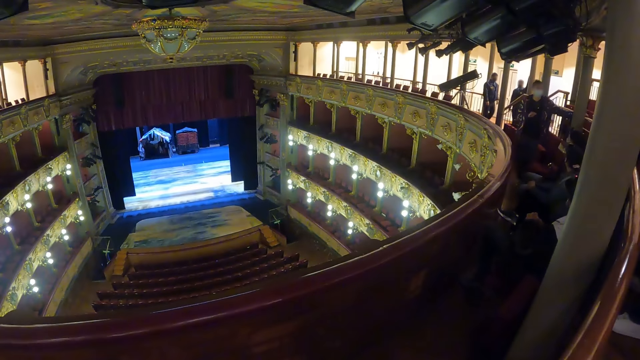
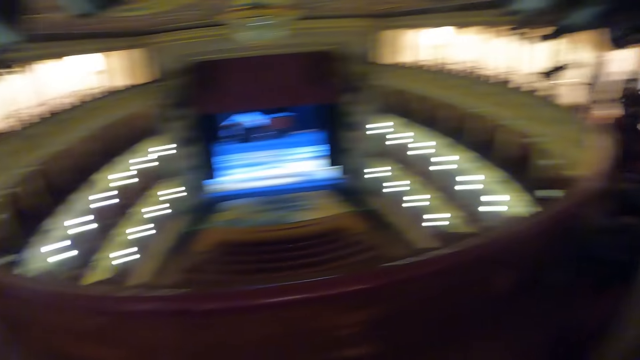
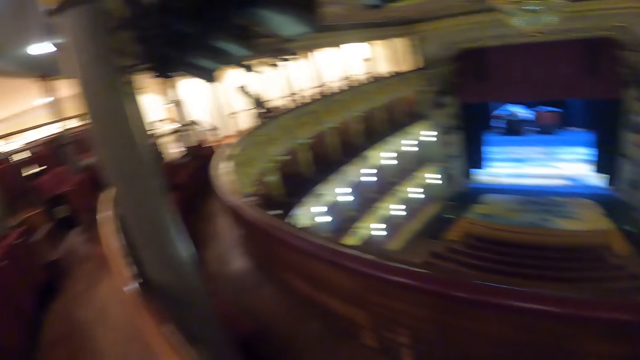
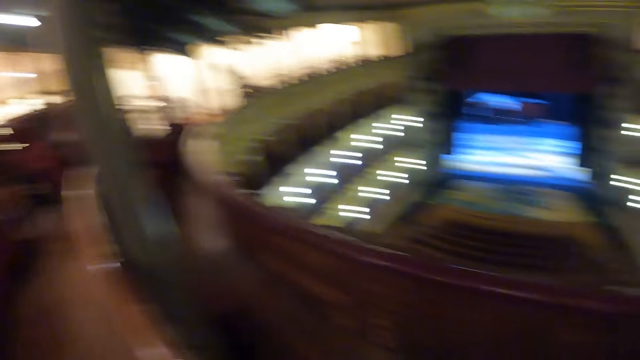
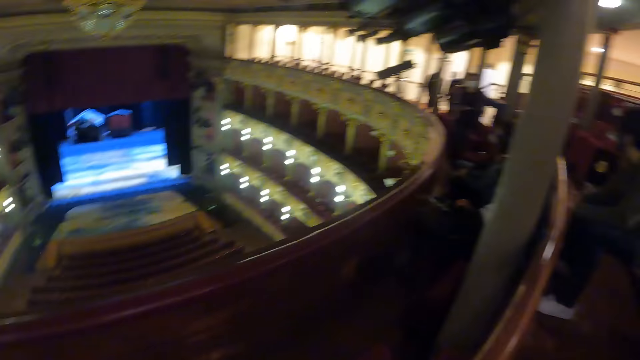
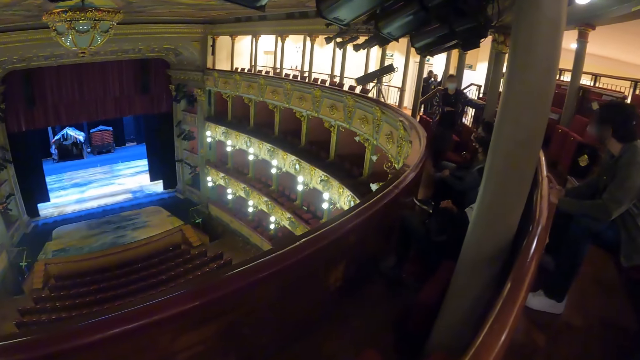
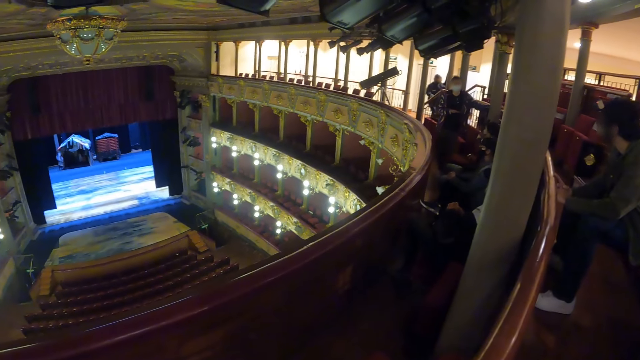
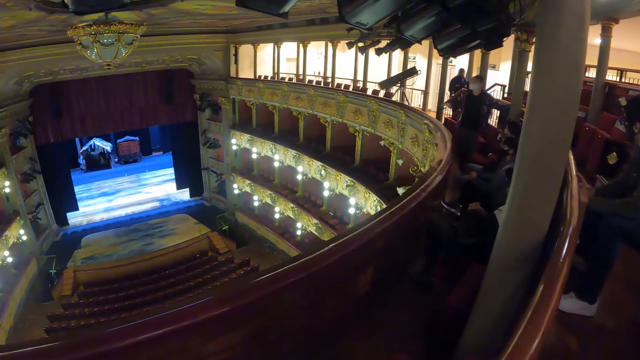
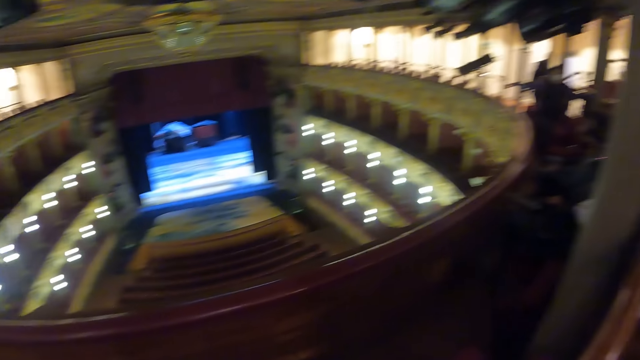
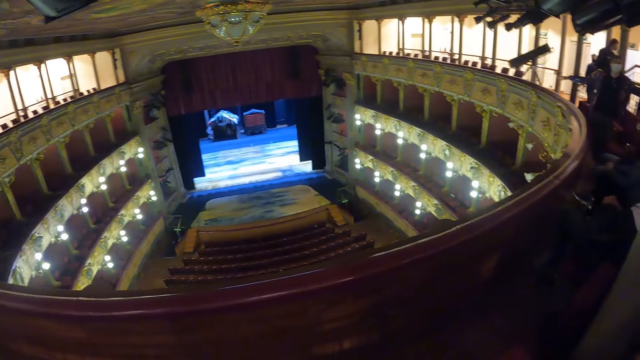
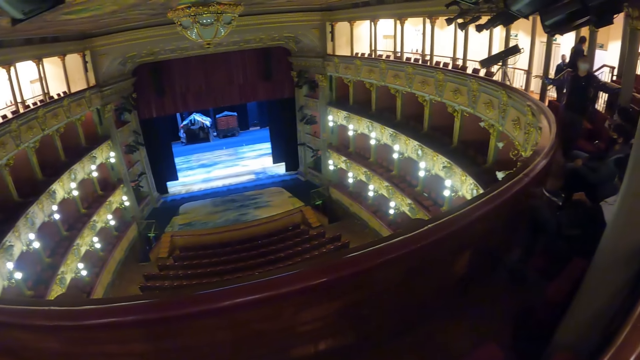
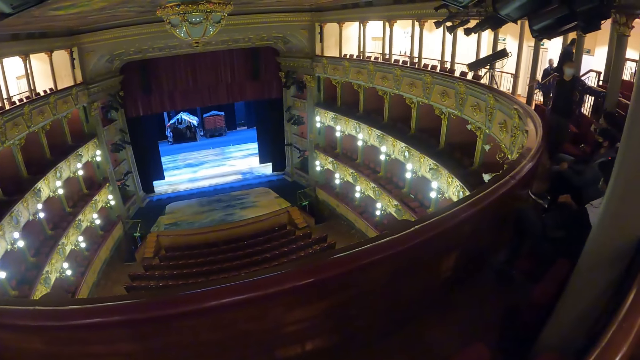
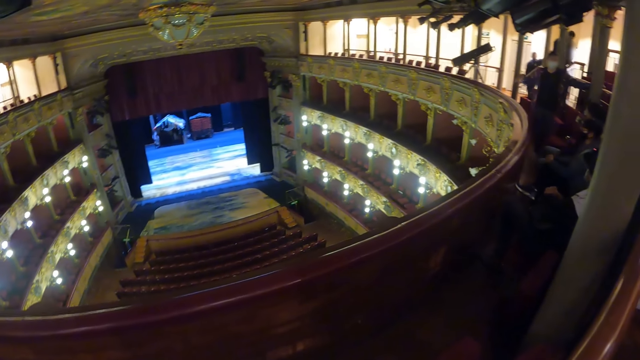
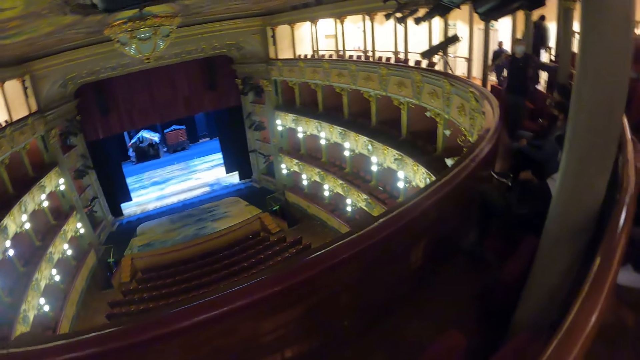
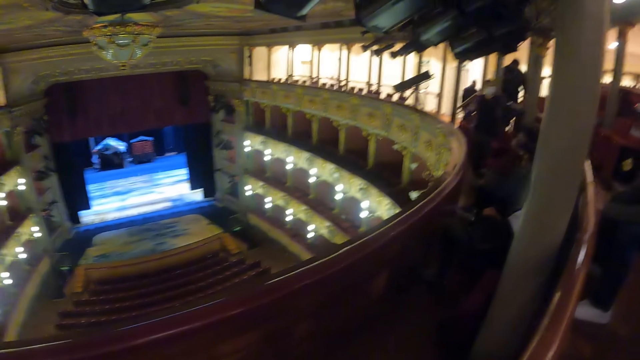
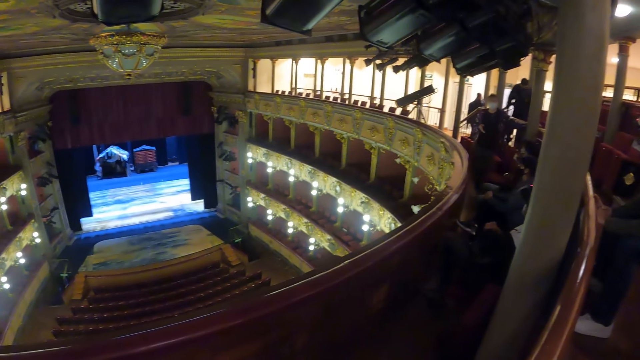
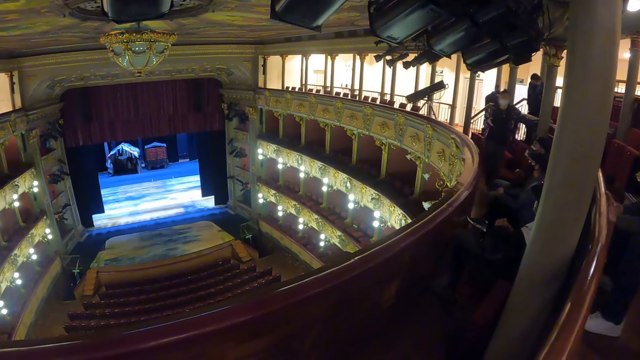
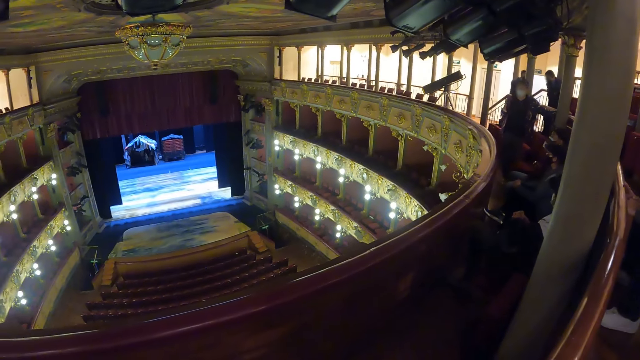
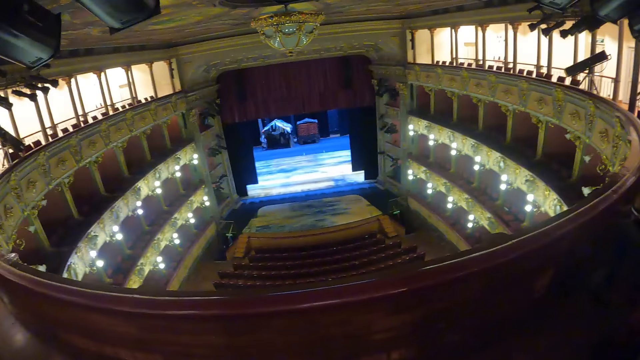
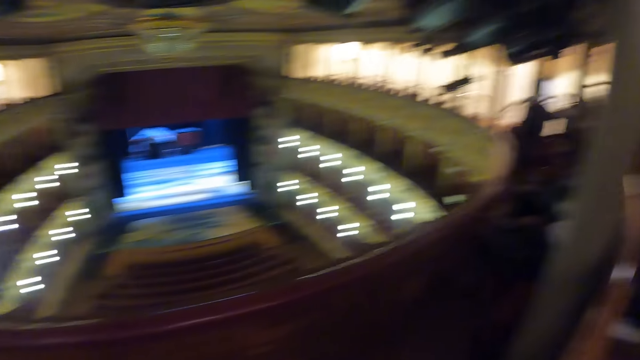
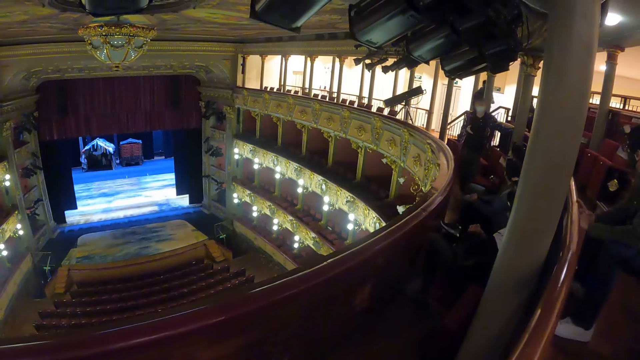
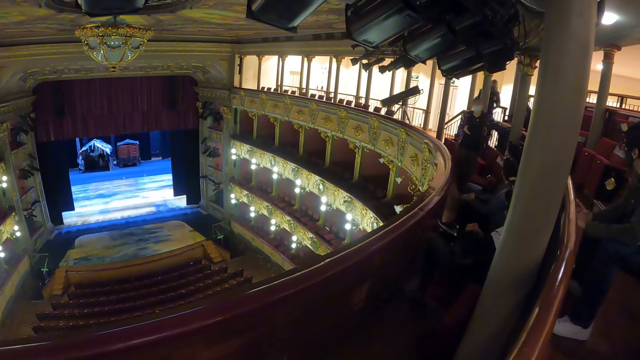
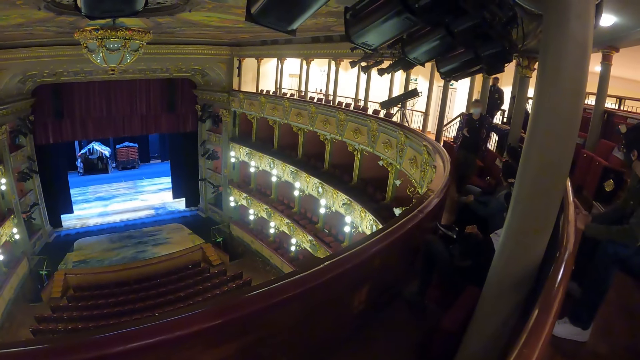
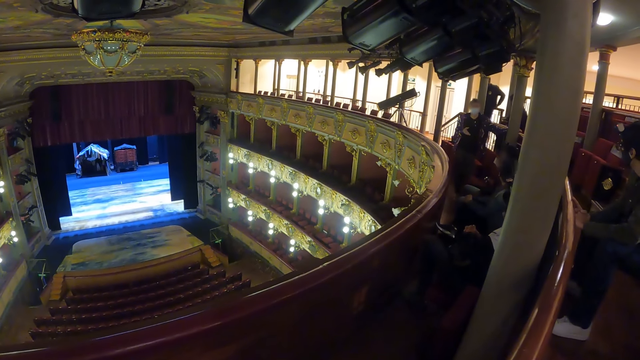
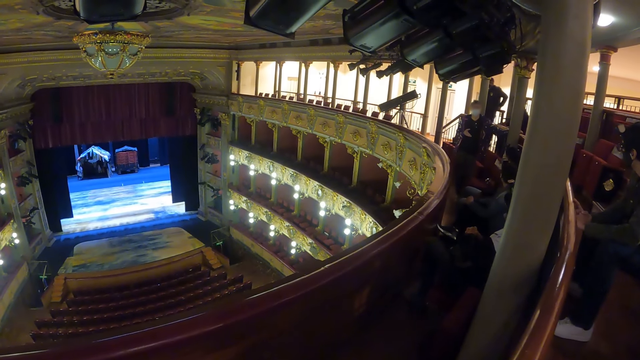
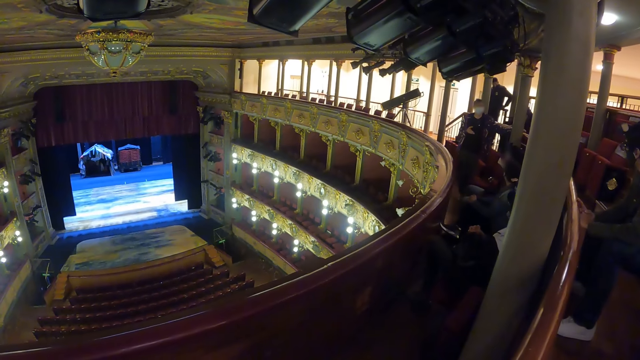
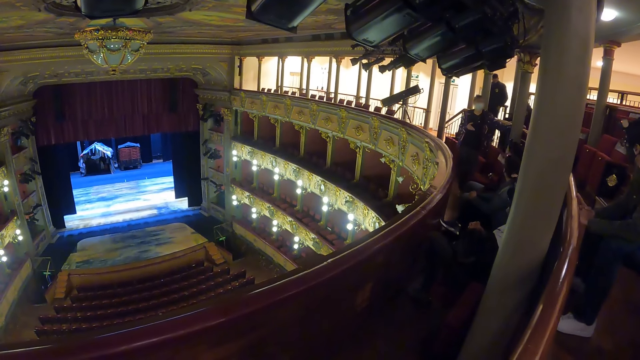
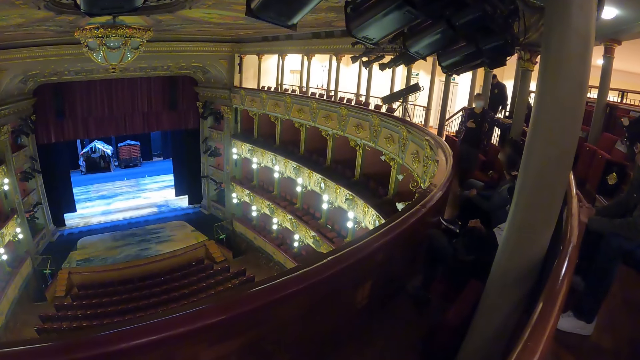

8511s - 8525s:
The camera wearer turns around an amphitheater. They look around the room. They look at people in the amphitheater. They look at a screen in the amphitheater. They look at the people in the amphitheater.

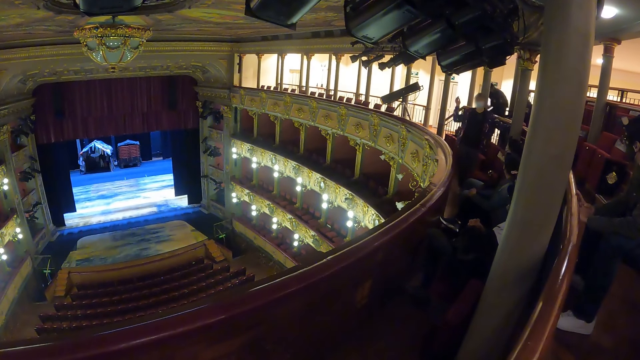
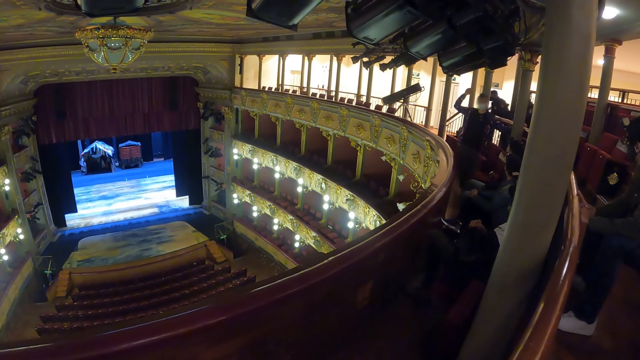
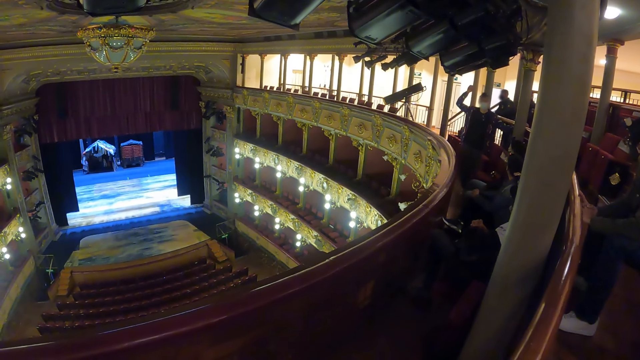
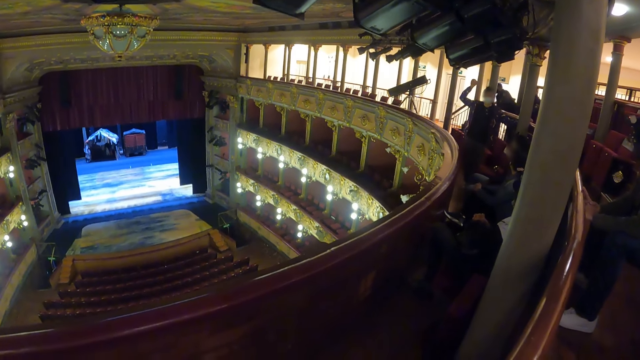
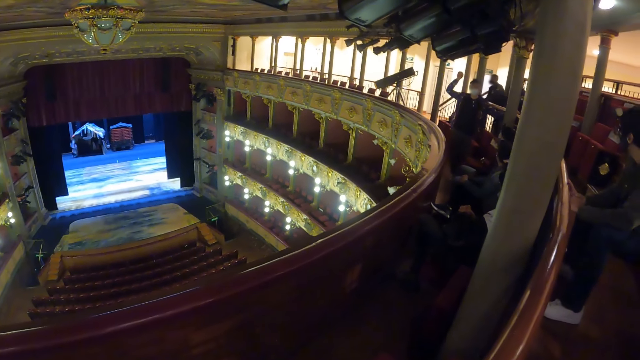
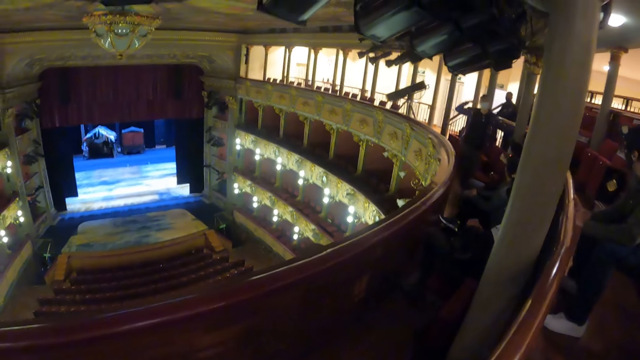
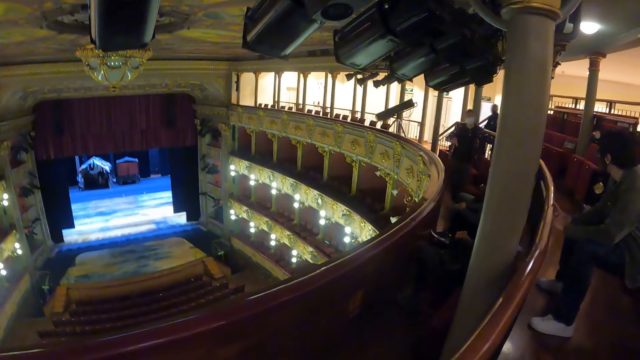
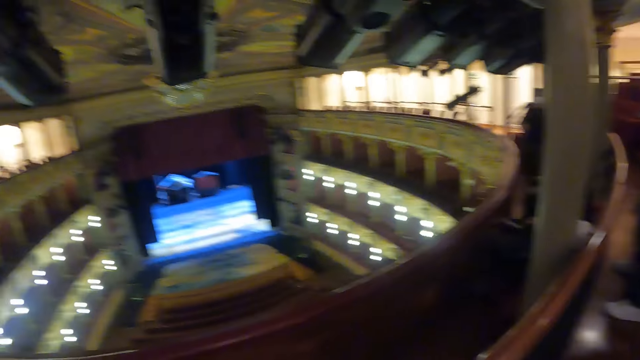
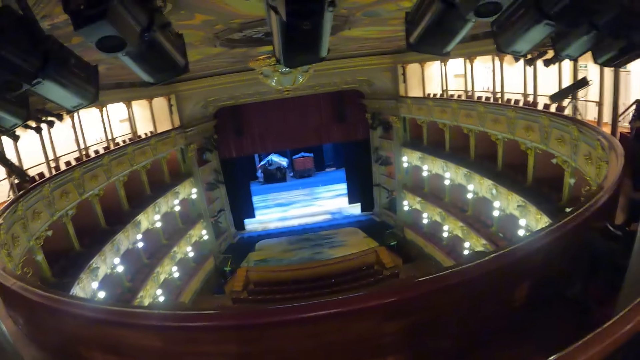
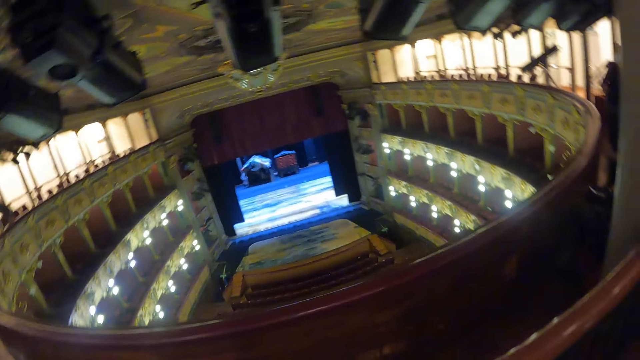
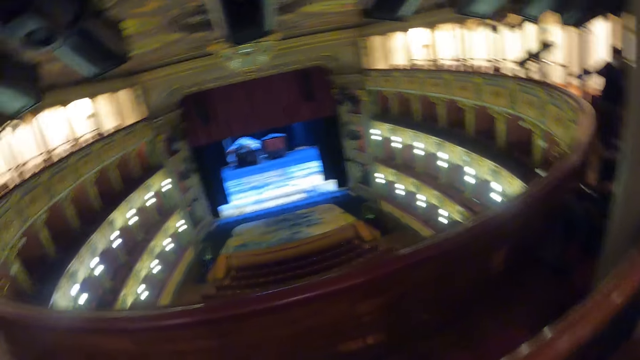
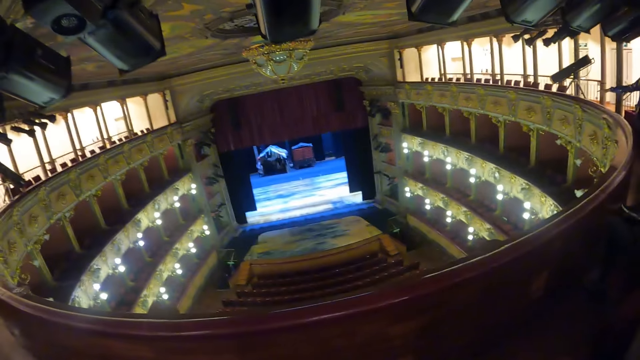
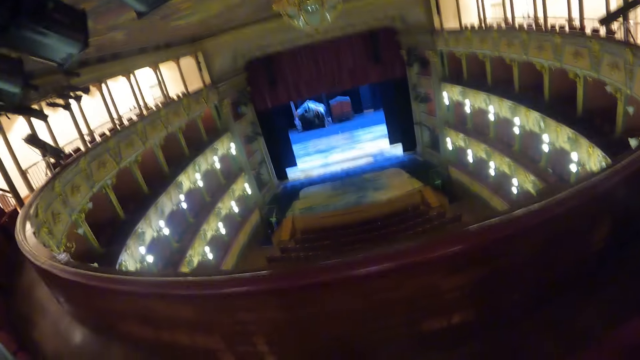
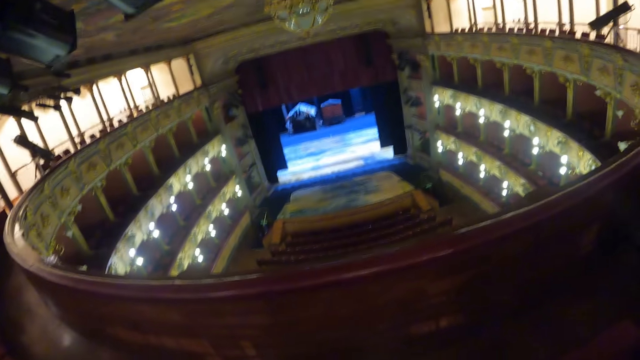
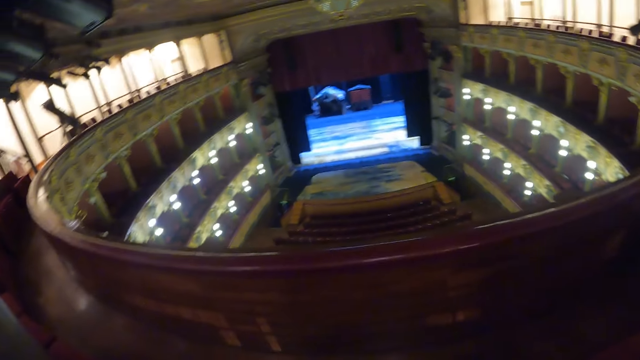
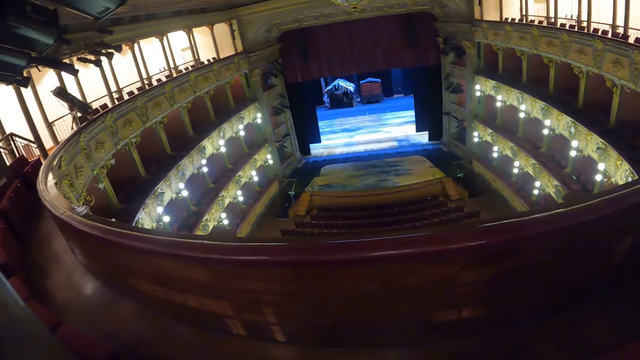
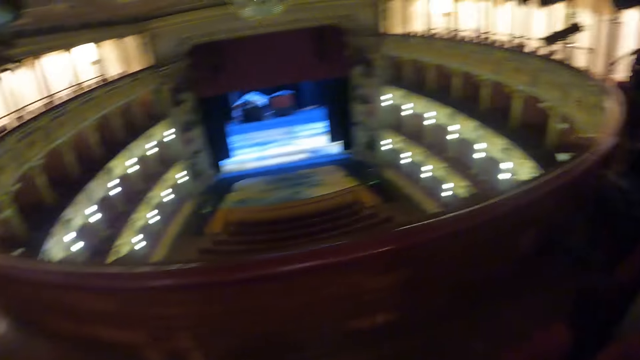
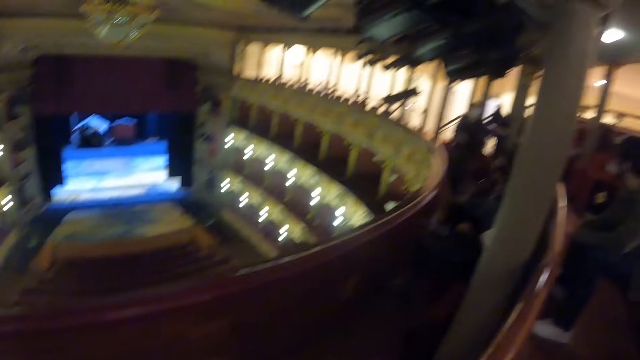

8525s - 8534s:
The camera wearer looks at a screen in an amphitheater.
